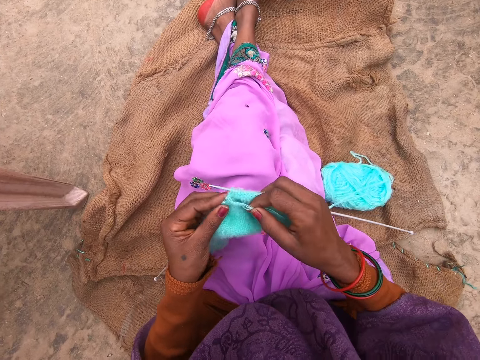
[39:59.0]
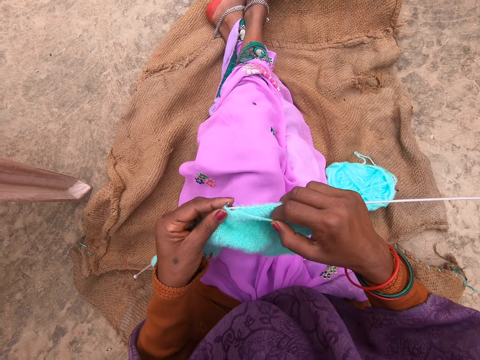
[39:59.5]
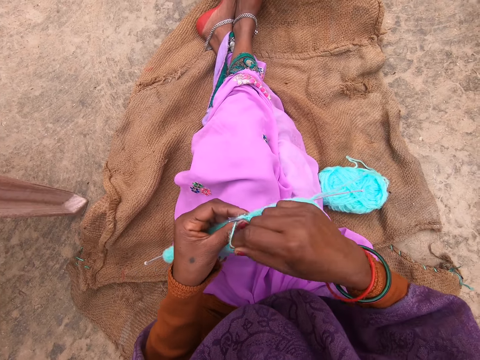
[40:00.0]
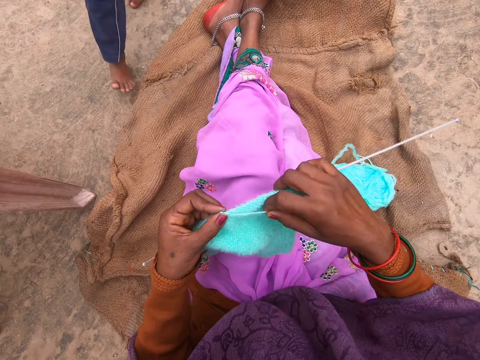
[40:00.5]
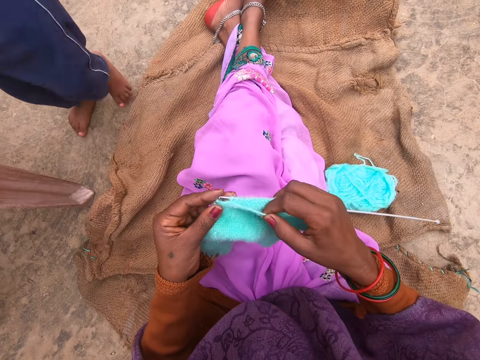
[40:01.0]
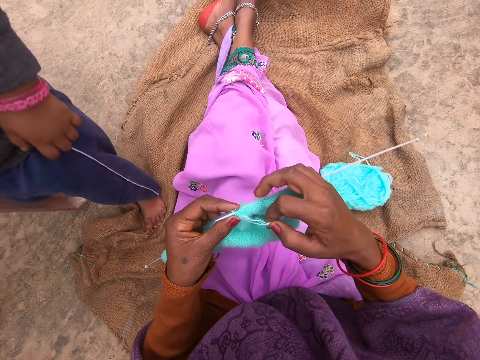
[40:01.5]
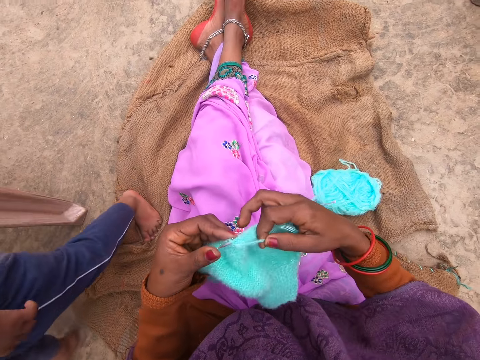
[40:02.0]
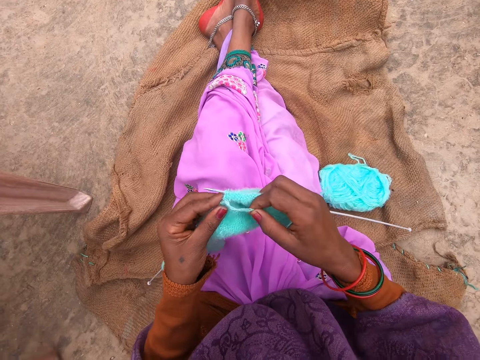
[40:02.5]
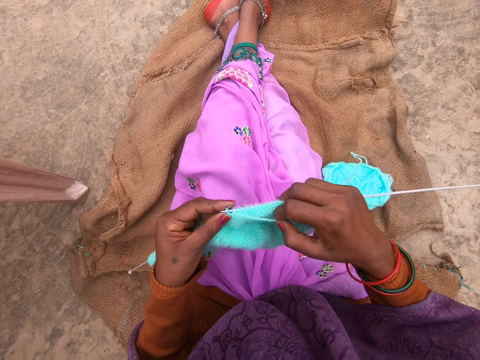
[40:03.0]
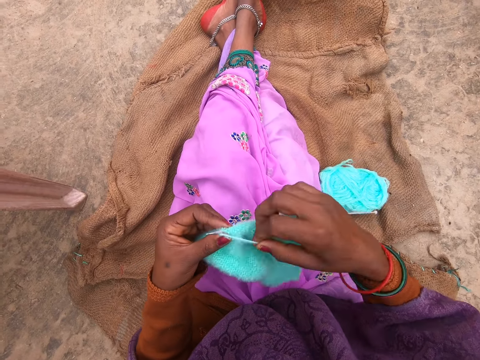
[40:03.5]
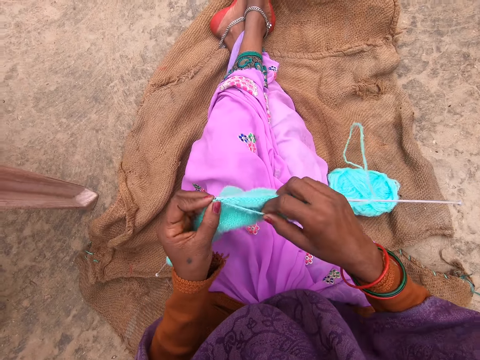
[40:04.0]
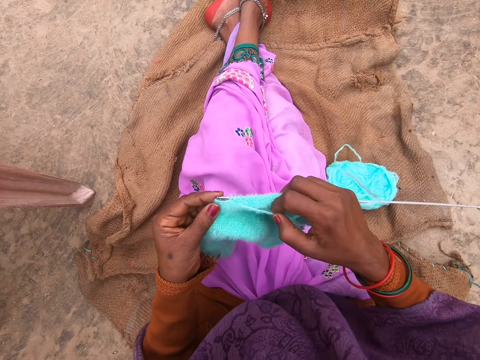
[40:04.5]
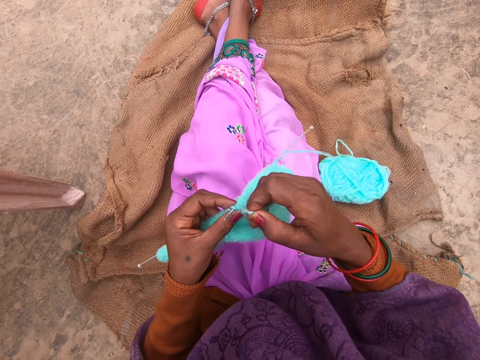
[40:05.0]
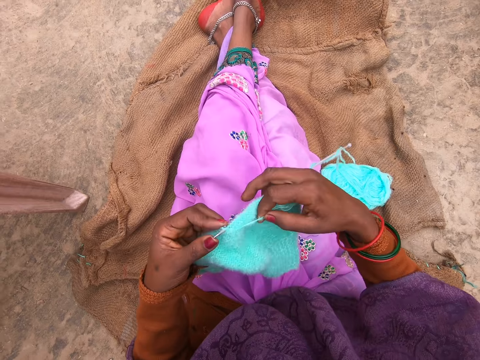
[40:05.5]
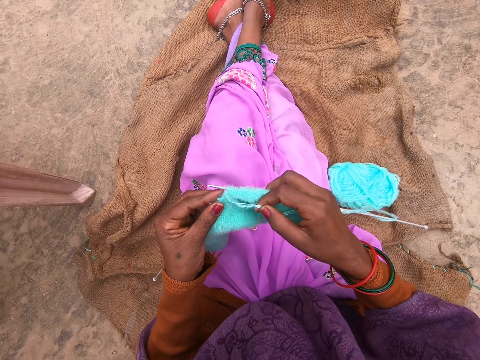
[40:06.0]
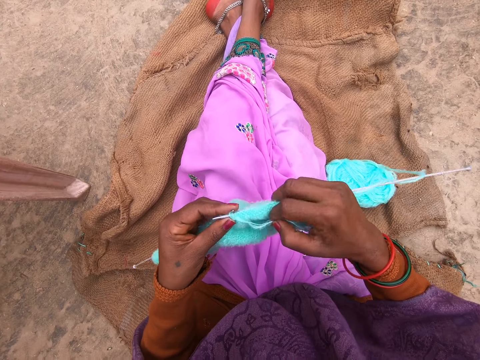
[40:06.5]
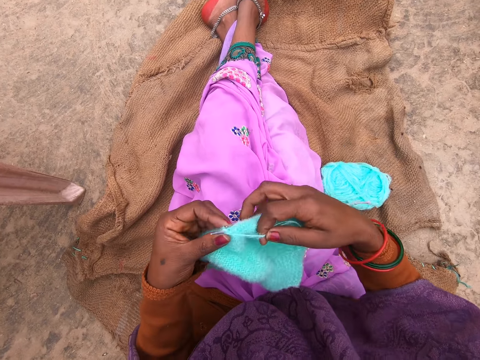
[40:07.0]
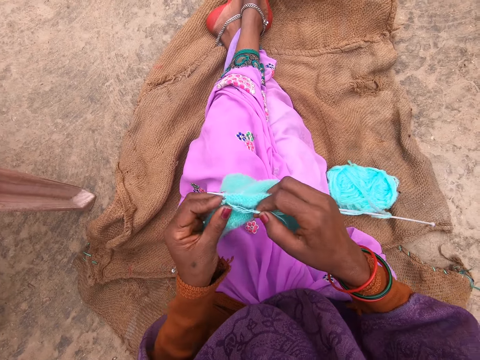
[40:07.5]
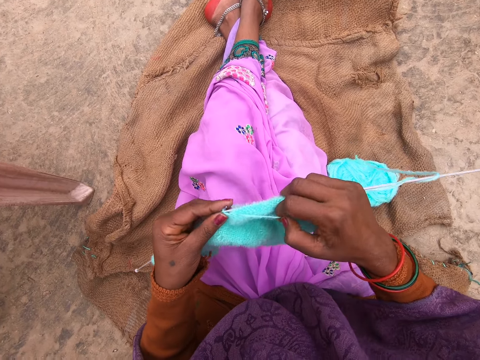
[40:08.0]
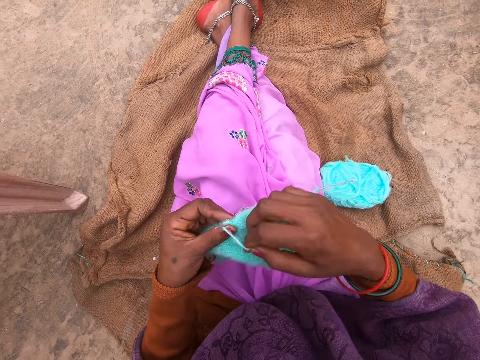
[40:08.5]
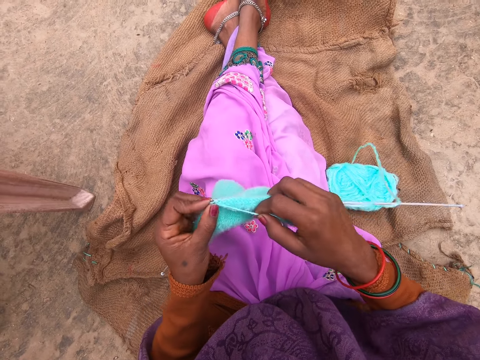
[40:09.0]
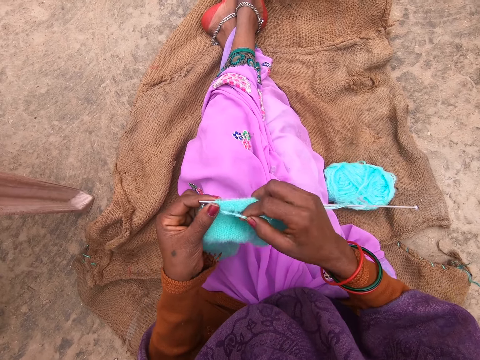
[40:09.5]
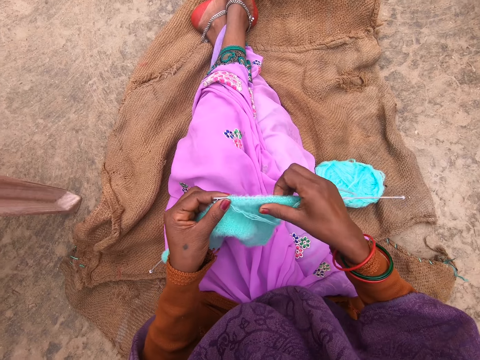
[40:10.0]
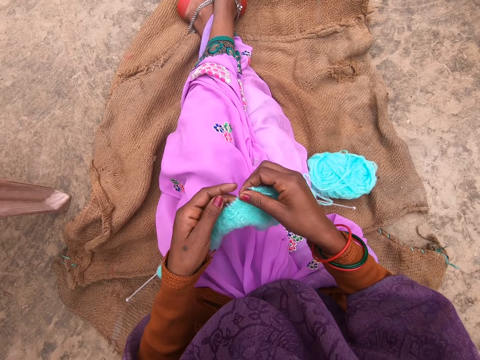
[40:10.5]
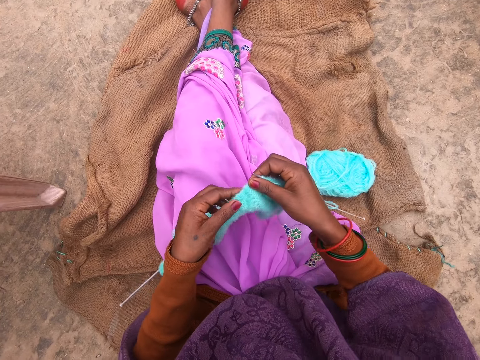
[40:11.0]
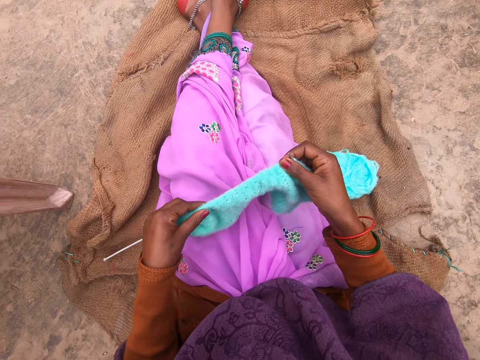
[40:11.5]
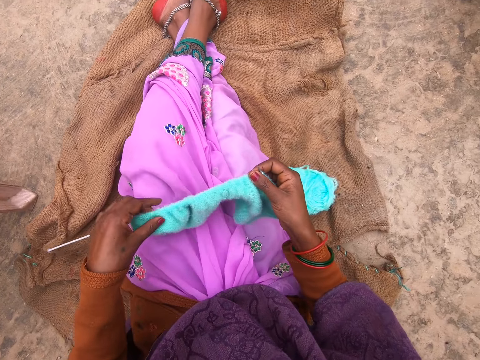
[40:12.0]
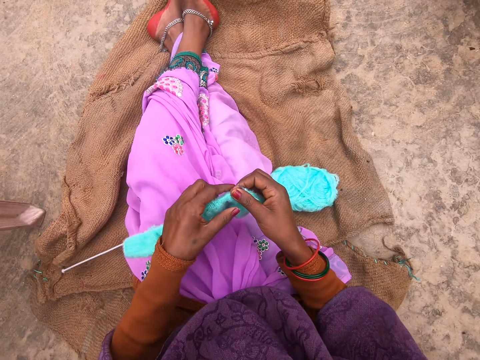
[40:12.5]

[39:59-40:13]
The camera wearer knits the fabric. A boy walks past the camera wearer. The camera wearer adjusts the fabric.

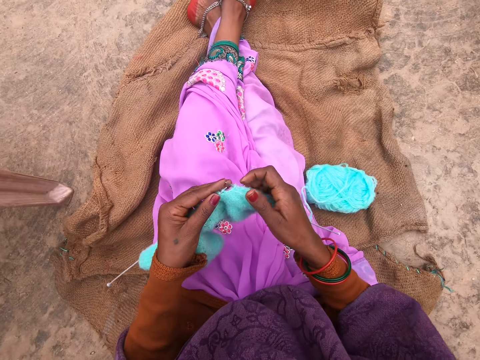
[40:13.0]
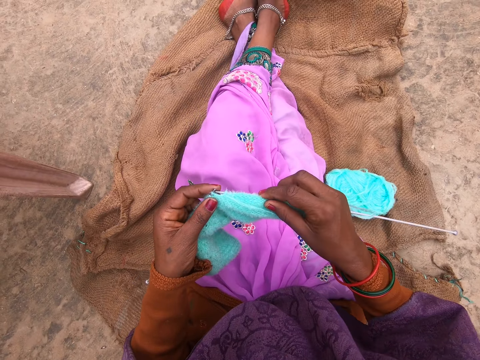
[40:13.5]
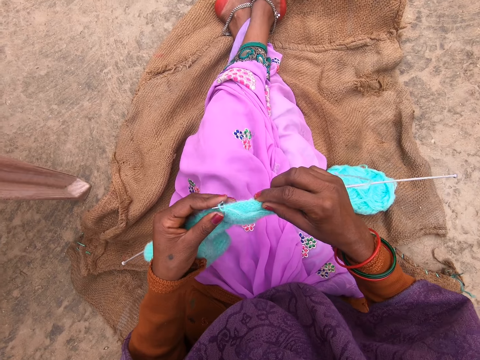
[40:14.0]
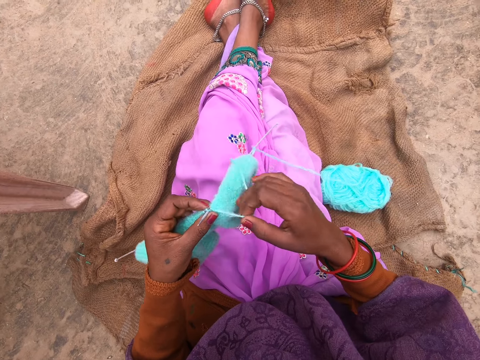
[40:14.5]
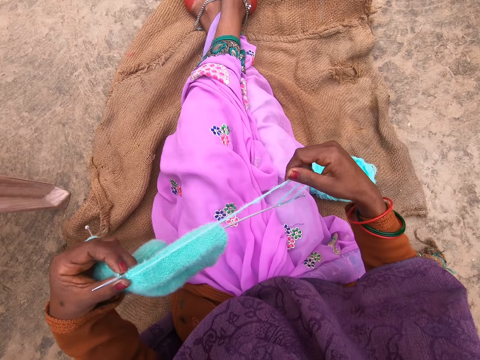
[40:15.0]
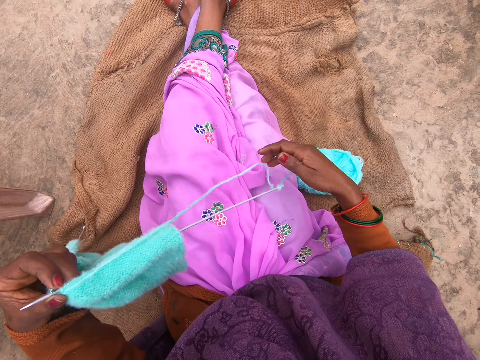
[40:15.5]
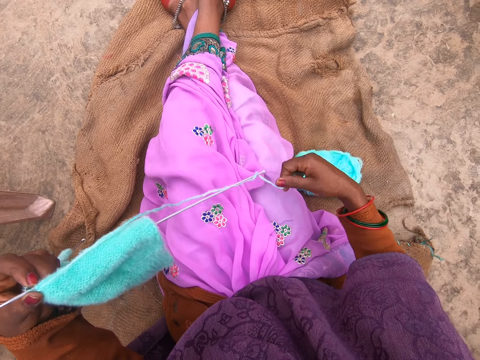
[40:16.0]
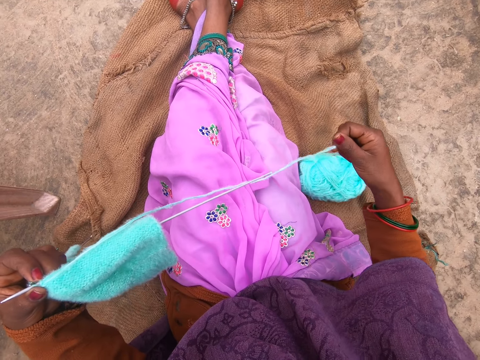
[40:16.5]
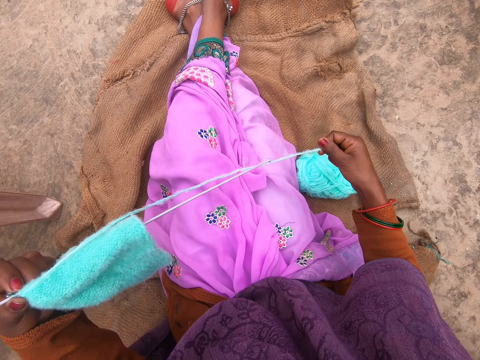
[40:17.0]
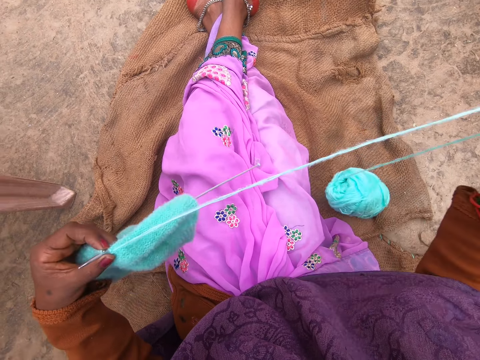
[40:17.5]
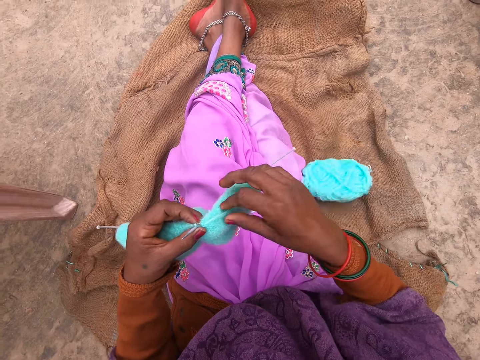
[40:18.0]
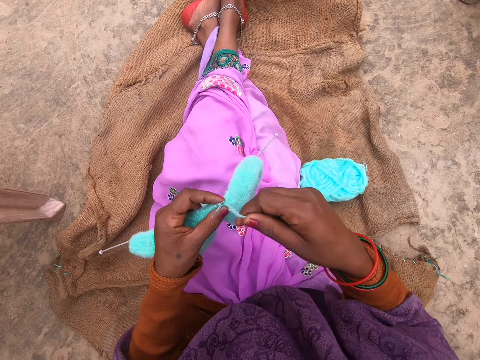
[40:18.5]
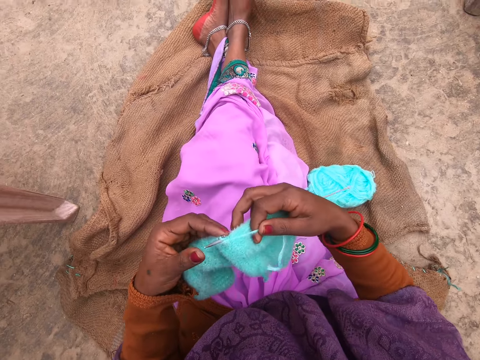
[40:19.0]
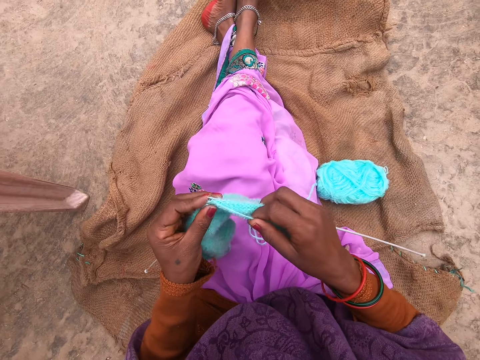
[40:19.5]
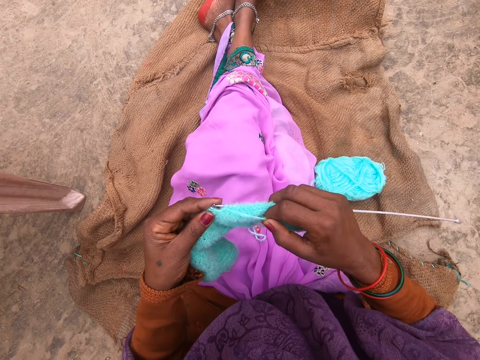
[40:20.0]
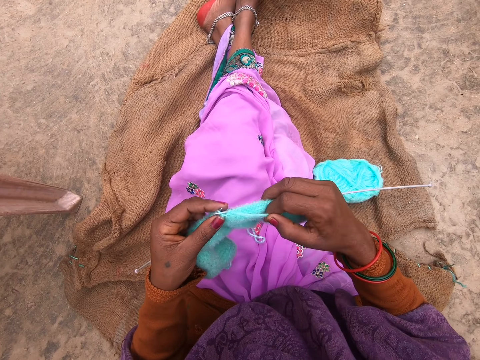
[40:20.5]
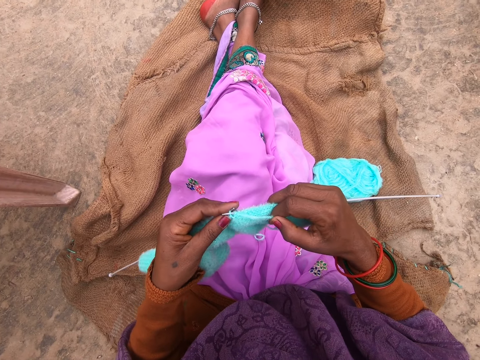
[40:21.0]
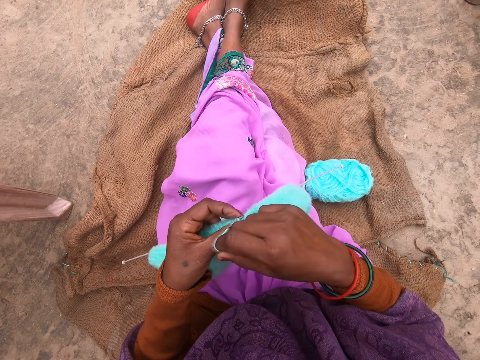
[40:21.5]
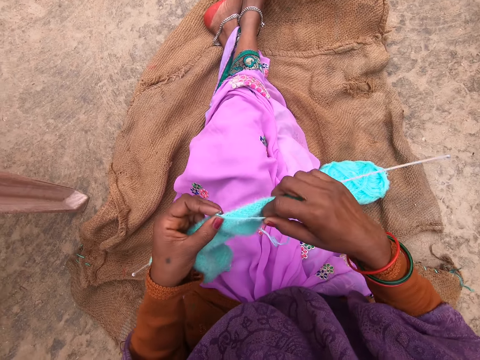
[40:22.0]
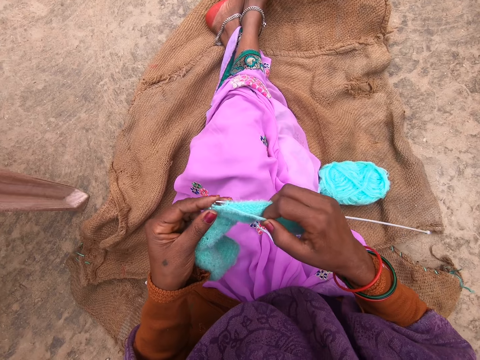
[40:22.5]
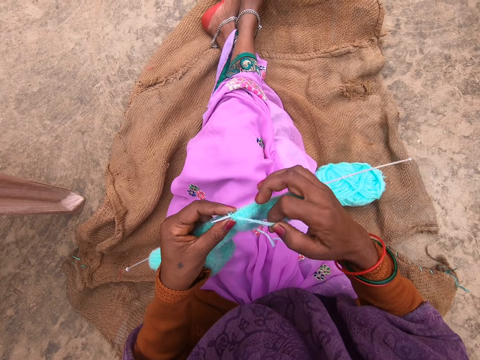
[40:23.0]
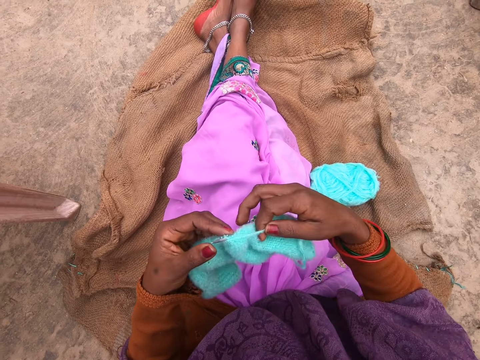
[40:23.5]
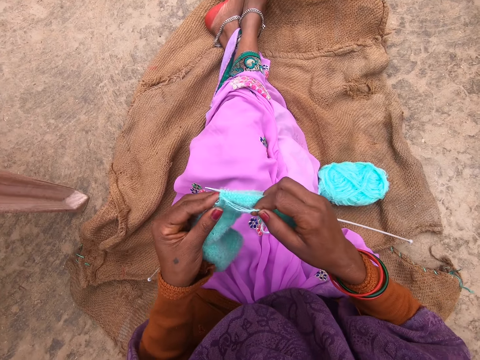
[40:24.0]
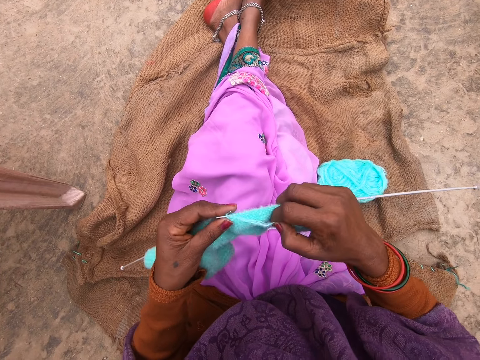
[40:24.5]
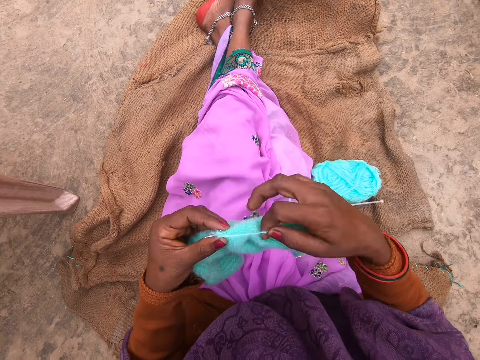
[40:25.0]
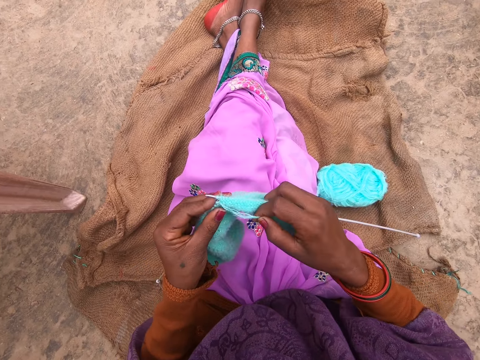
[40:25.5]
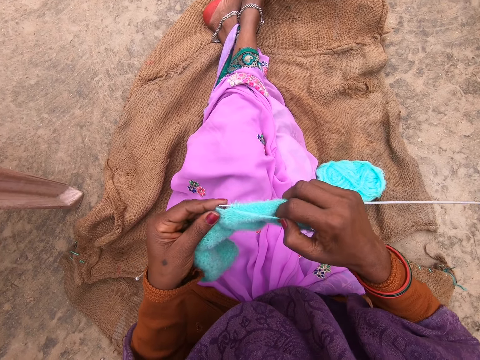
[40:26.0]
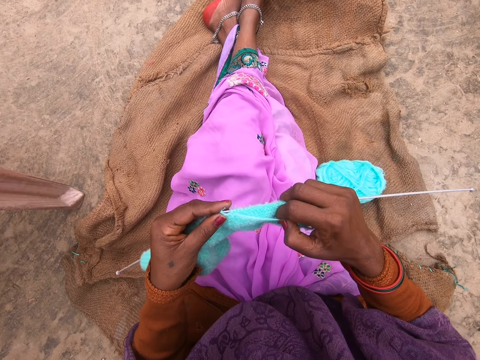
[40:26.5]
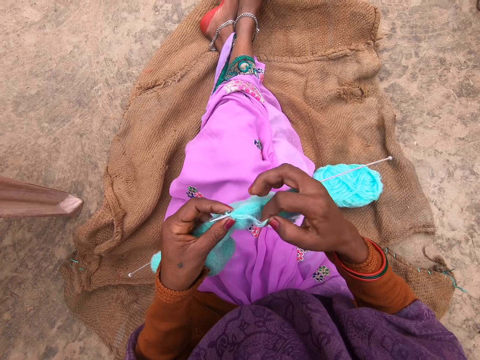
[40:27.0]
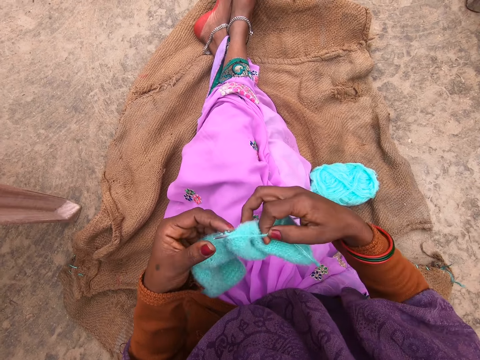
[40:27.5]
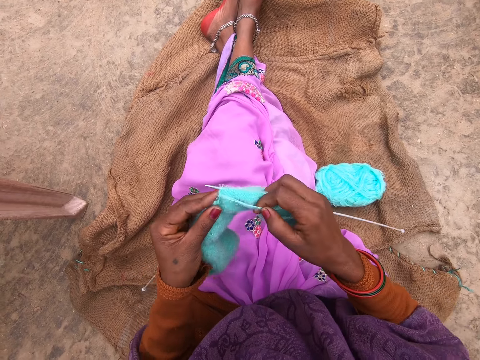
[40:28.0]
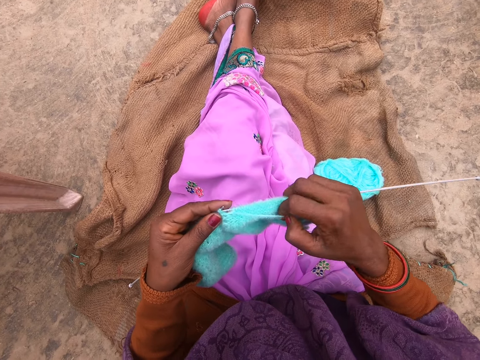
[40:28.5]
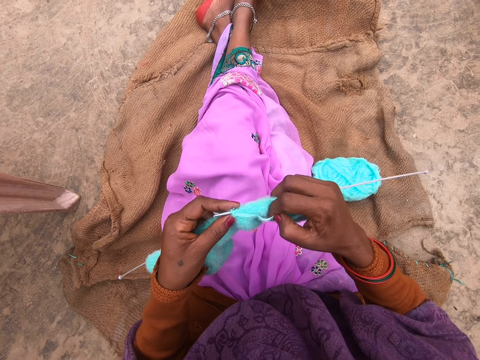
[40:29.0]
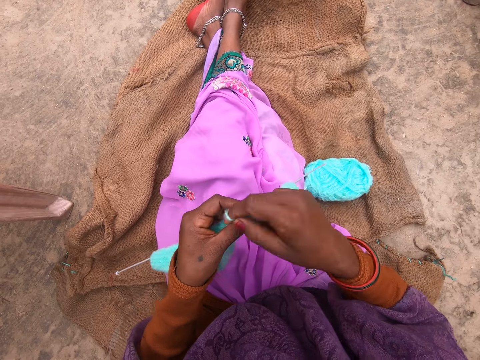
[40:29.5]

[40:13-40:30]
The camera wearer knits the fabric. They pull the yarn. They knit the fabric.
